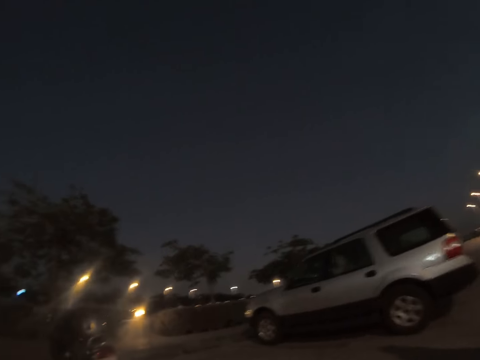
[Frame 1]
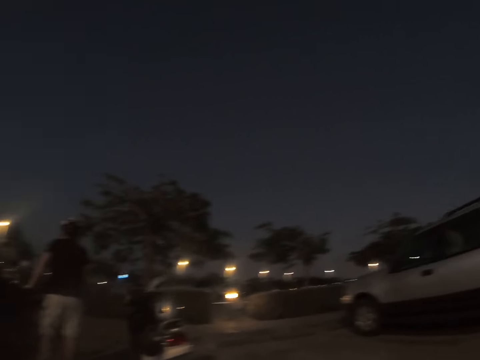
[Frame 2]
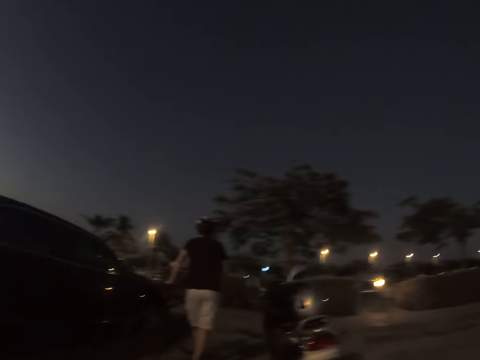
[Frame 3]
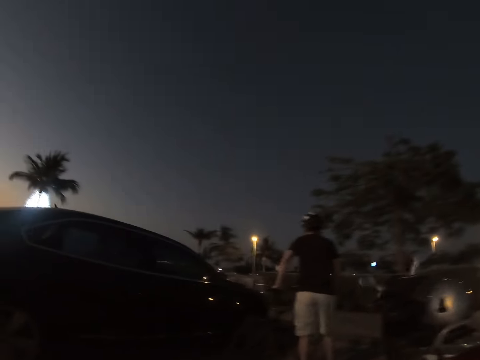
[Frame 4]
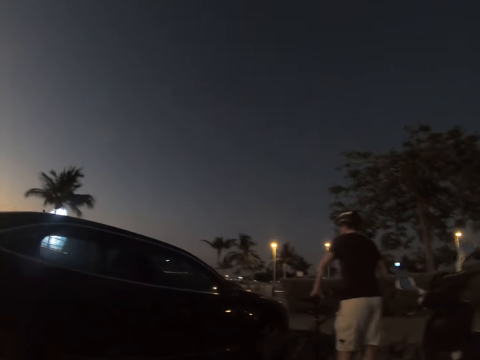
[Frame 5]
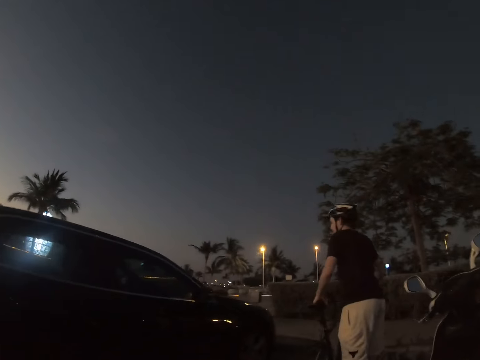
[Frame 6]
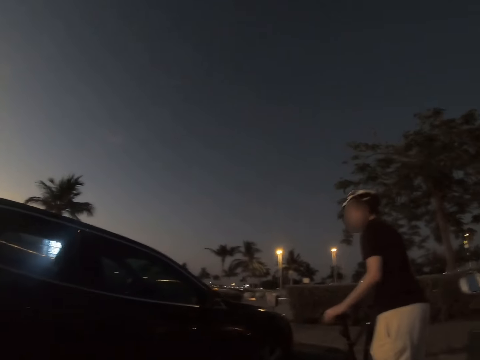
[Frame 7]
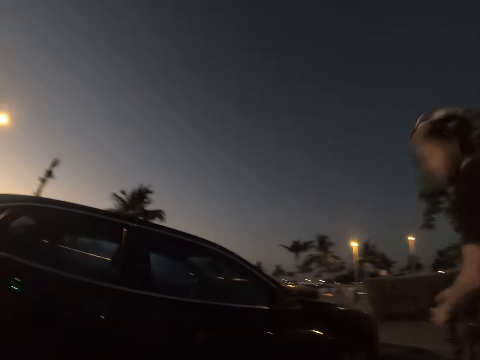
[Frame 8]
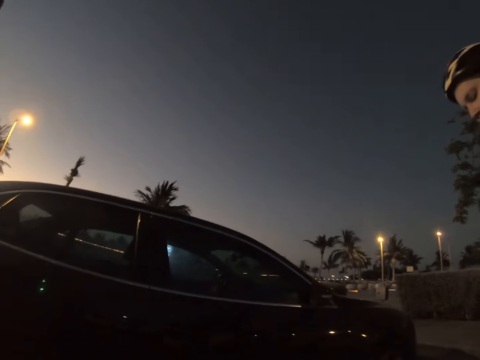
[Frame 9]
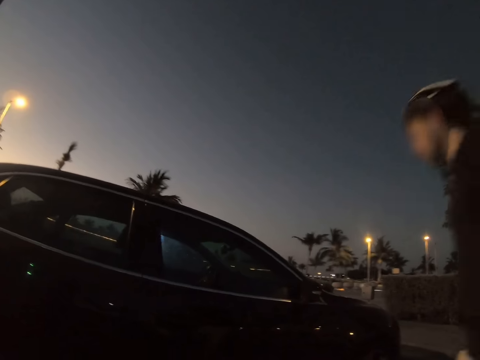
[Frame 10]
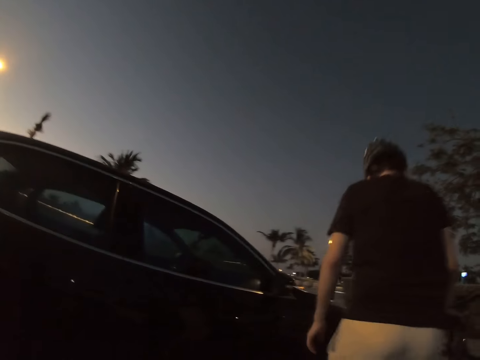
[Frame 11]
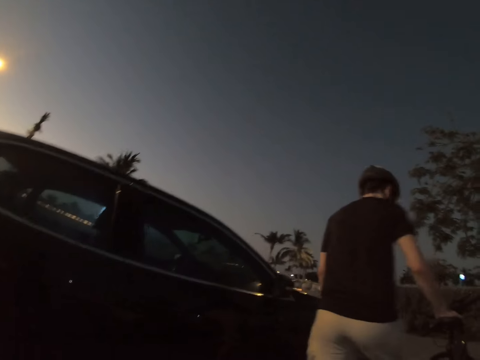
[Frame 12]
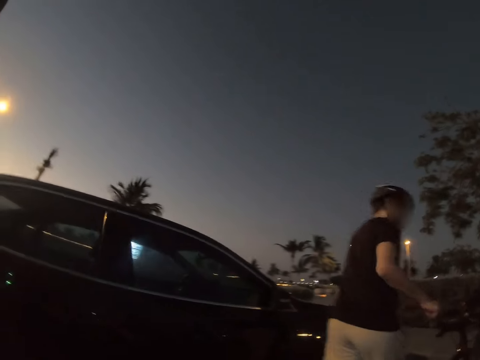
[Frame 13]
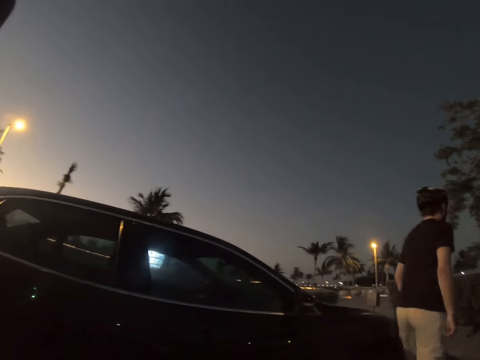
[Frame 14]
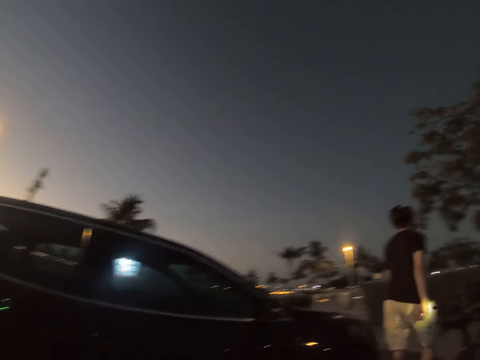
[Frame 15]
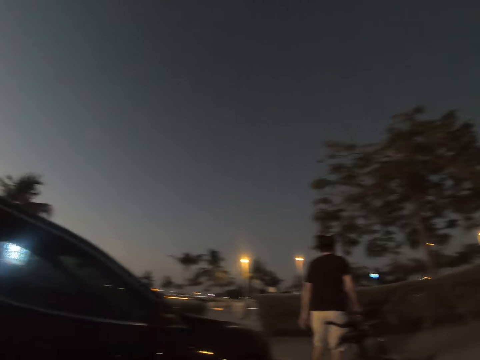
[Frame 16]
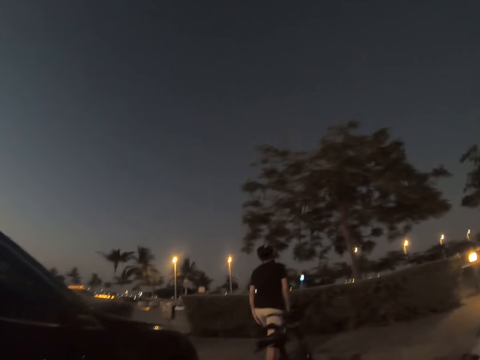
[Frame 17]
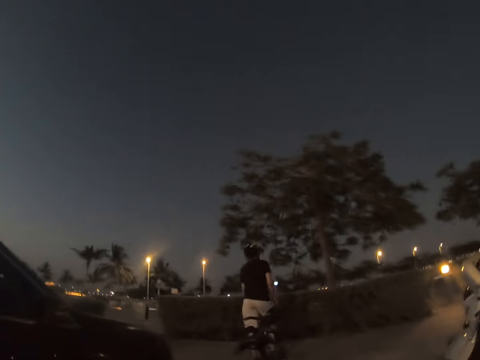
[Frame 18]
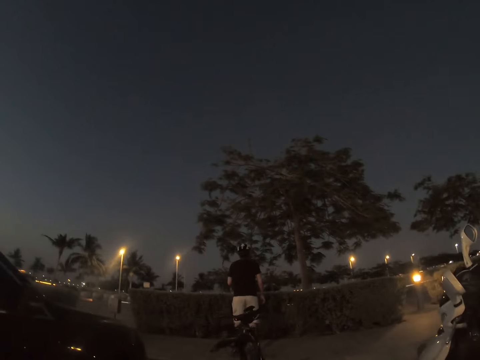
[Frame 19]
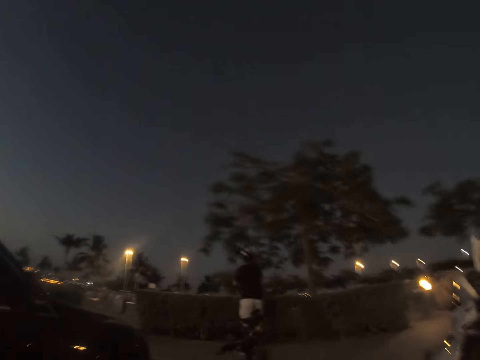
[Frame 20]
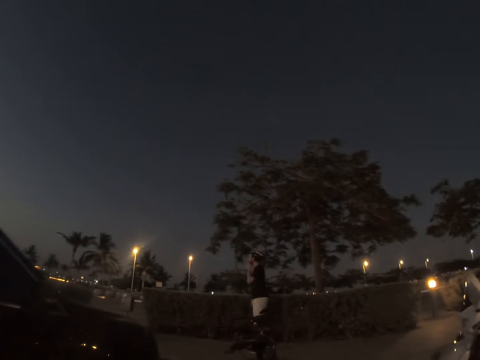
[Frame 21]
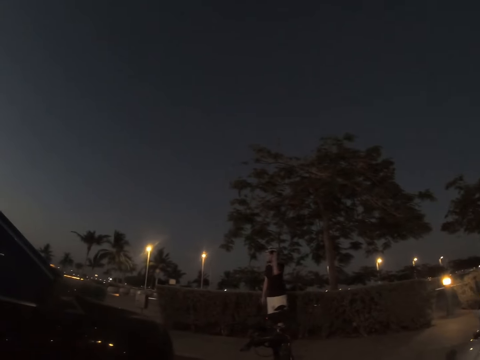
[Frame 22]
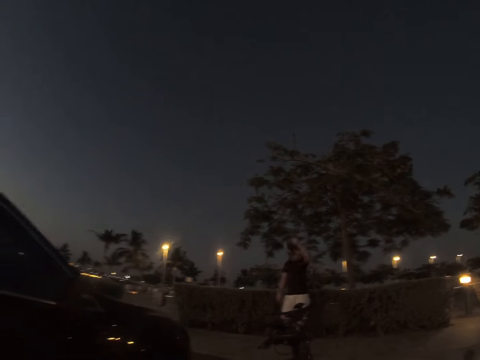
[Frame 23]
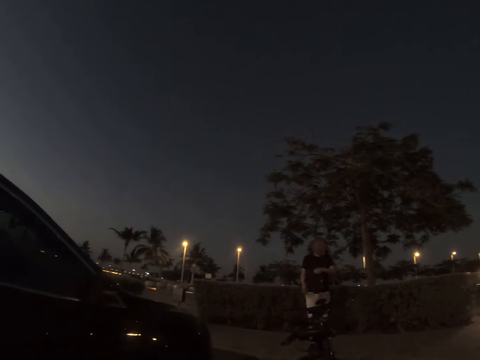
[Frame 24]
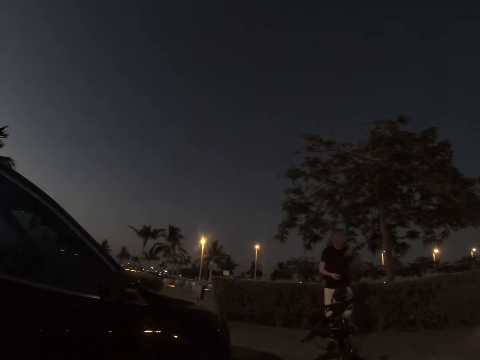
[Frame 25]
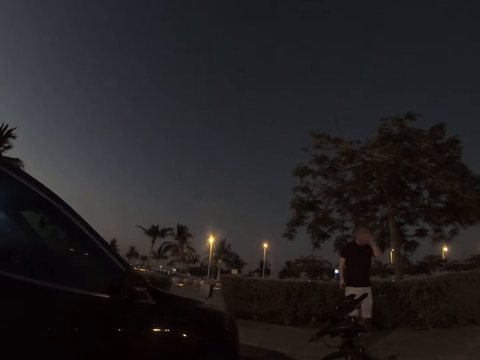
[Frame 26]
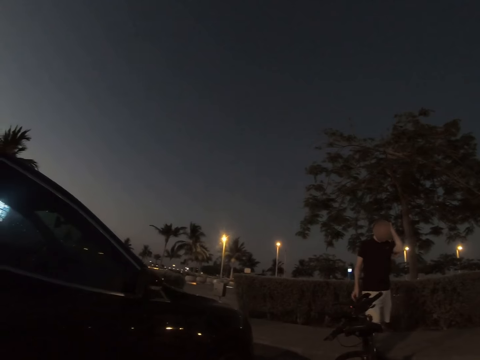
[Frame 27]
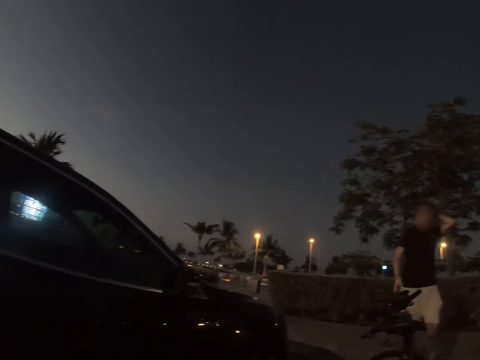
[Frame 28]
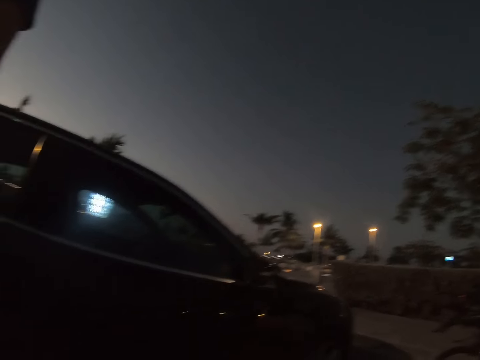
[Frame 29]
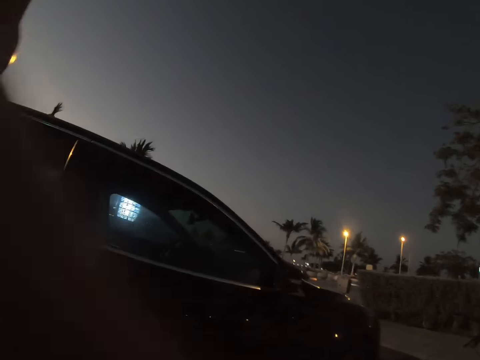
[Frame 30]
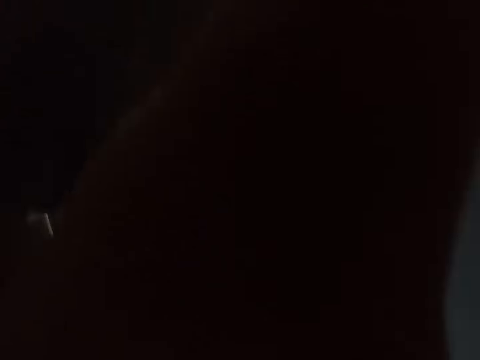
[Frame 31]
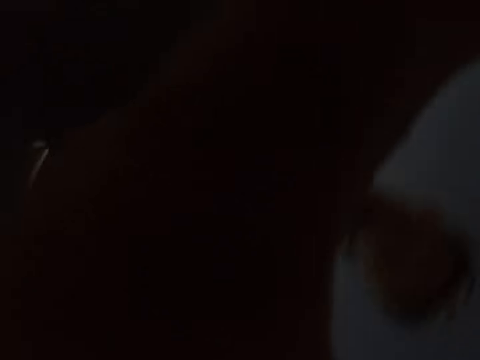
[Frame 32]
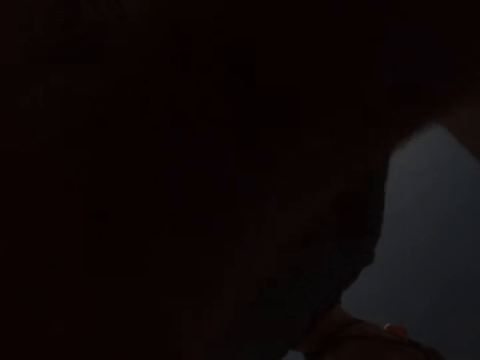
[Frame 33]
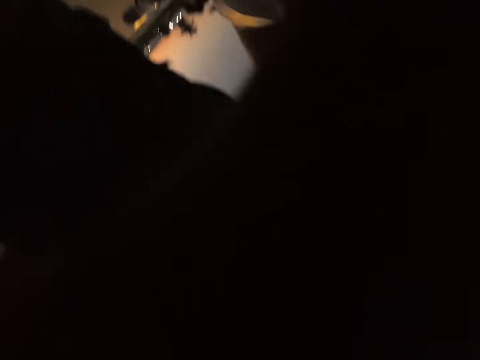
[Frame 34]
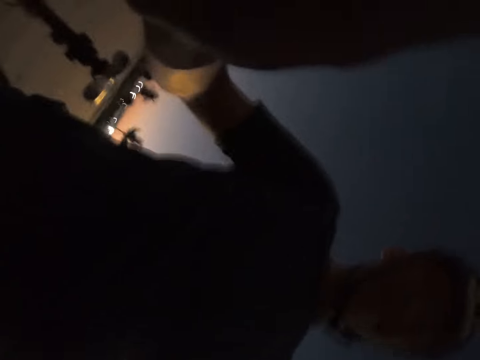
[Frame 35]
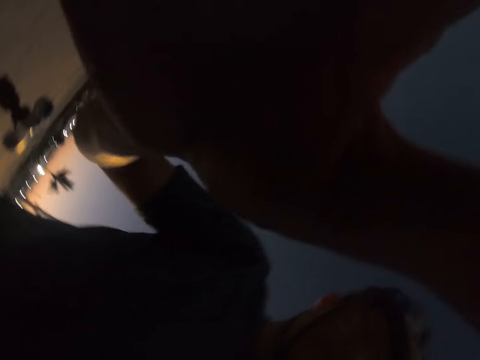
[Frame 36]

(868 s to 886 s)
A person walks past a rider. Another person walks past the rider. The rider parks the bicycle. The rider walks forward, turns around and removes his helmet. He carries his helmet and polishes his hair with his hand. The camera wearer lifts up the hand.

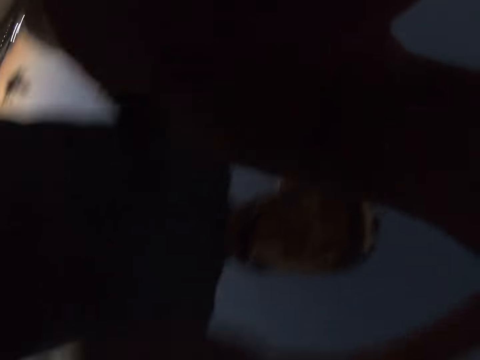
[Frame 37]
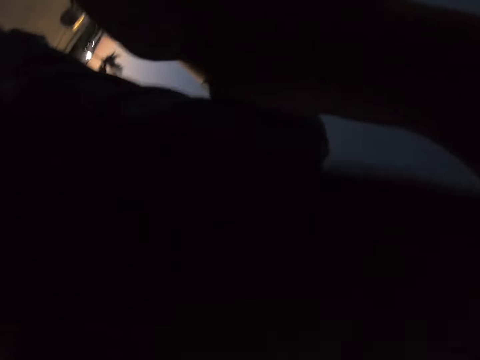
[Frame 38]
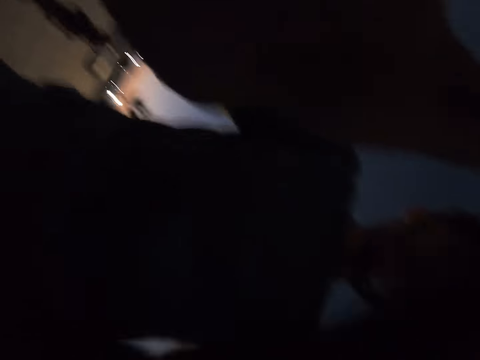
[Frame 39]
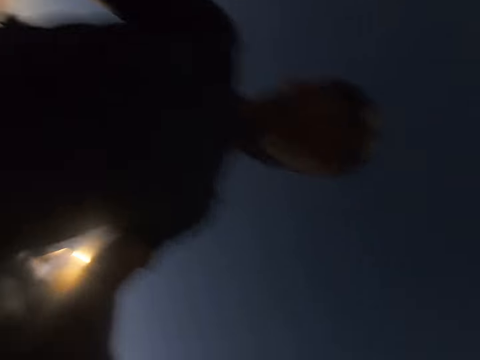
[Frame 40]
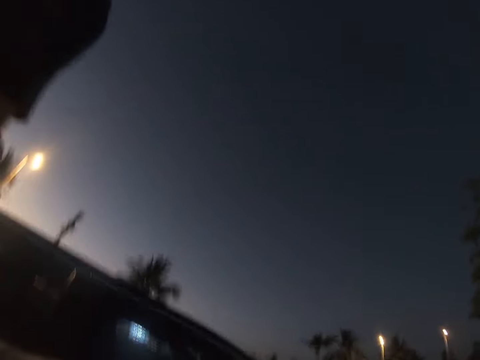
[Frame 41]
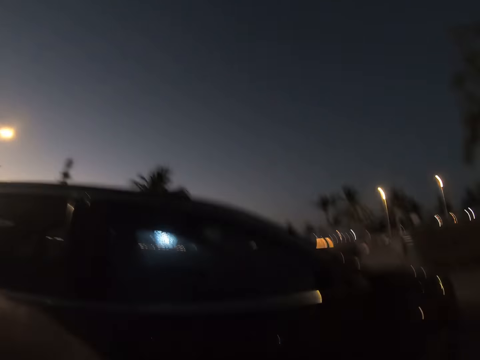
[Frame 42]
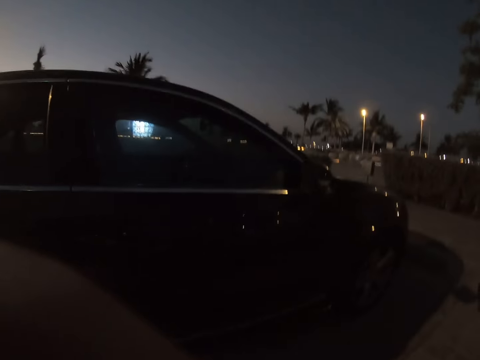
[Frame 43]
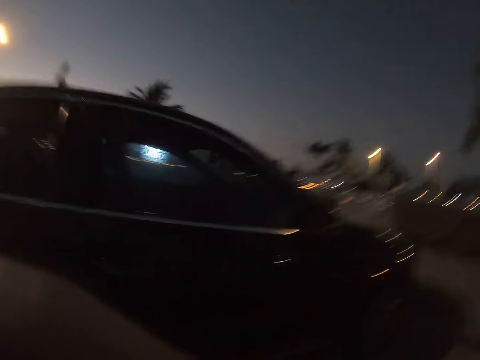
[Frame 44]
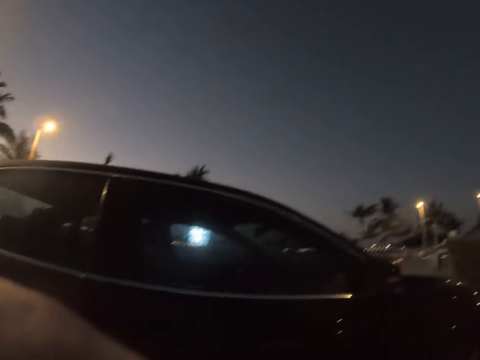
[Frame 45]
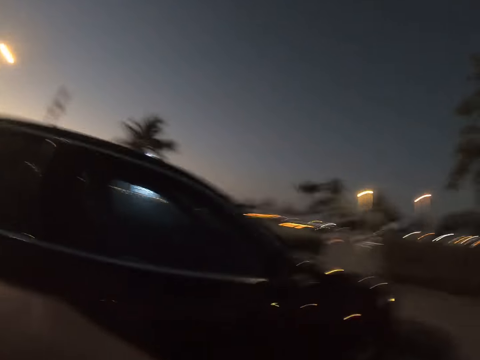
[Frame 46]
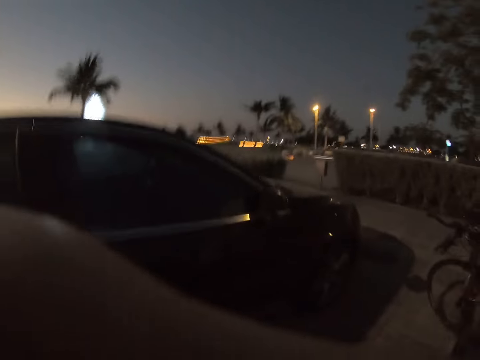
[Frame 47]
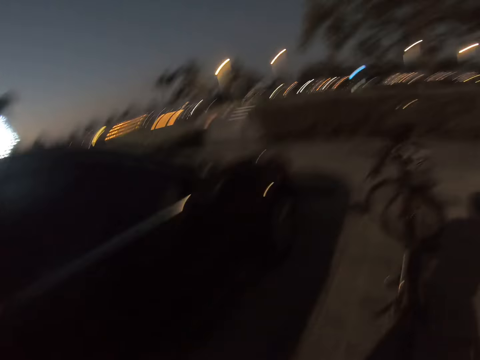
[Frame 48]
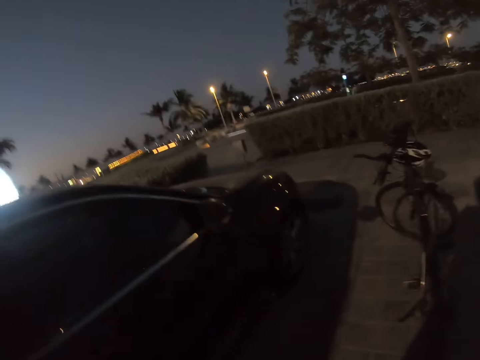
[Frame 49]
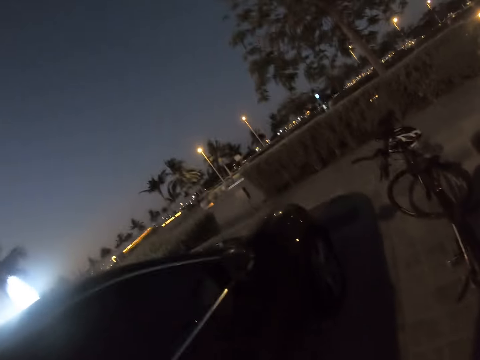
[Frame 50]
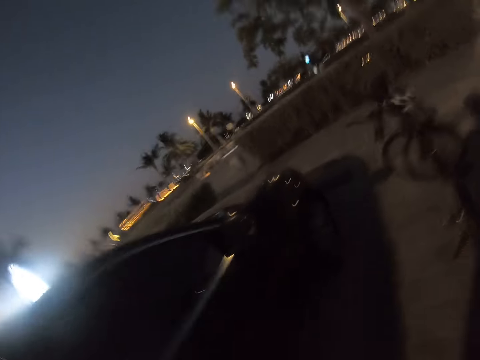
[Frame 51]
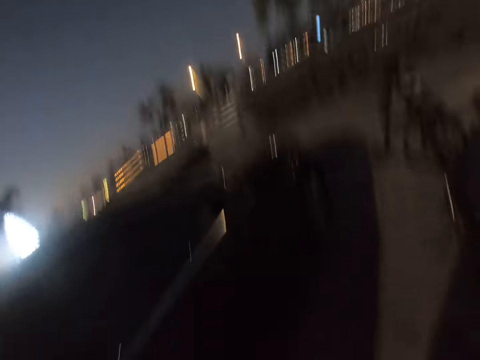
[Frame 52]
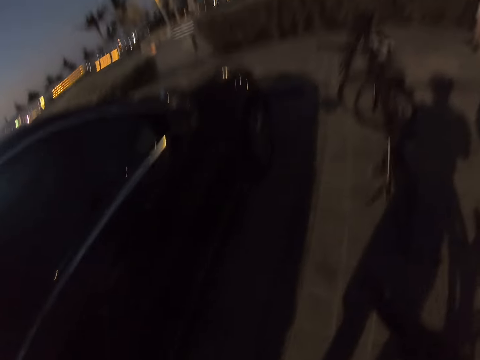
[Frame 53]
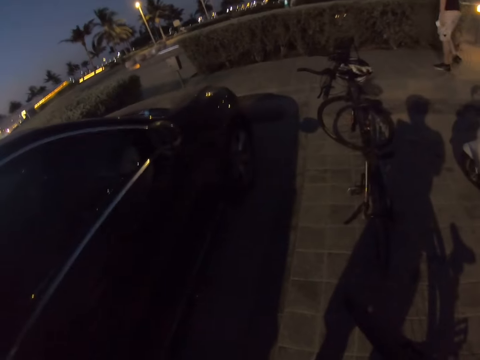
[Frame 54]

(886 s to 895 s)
The camera wearer removes the camera on the head. They look around. They park the bicycle.
